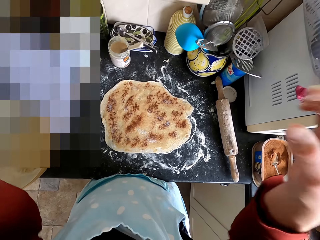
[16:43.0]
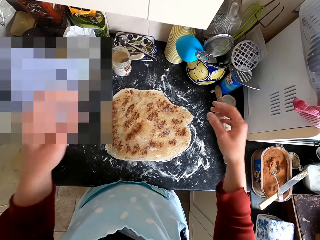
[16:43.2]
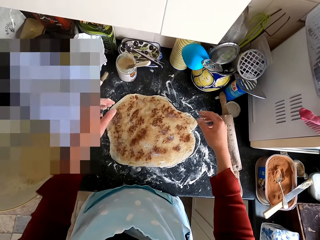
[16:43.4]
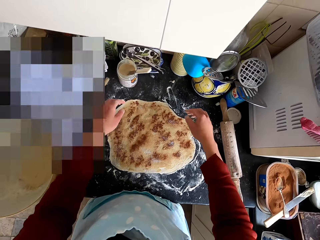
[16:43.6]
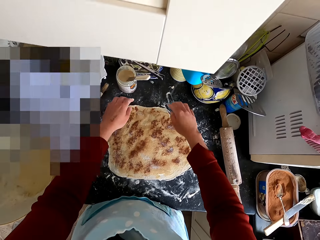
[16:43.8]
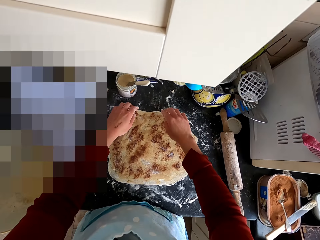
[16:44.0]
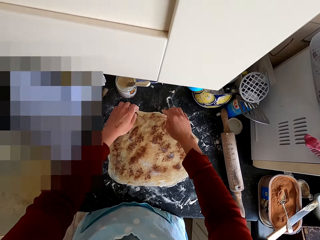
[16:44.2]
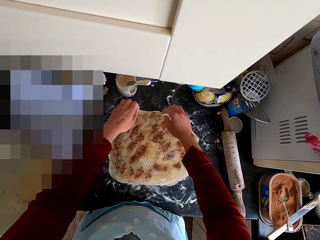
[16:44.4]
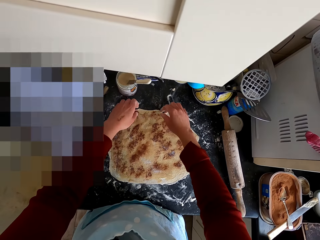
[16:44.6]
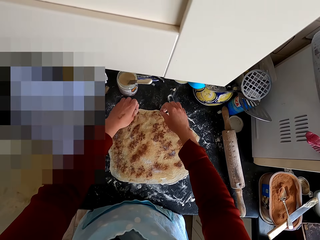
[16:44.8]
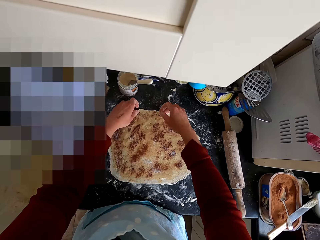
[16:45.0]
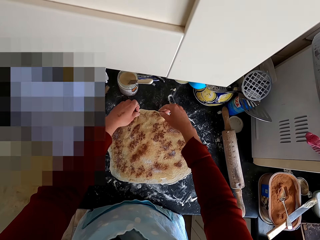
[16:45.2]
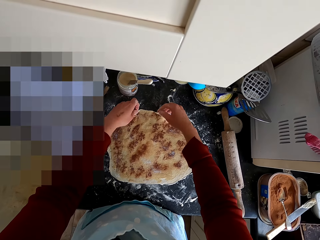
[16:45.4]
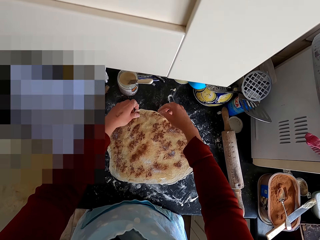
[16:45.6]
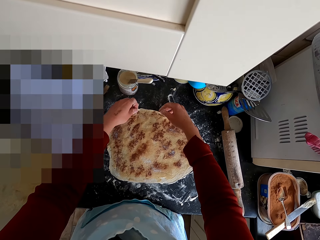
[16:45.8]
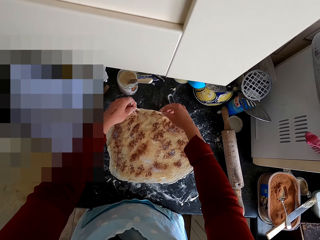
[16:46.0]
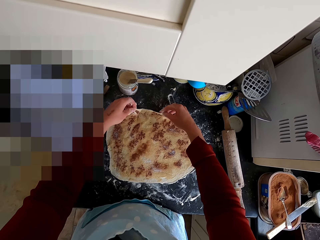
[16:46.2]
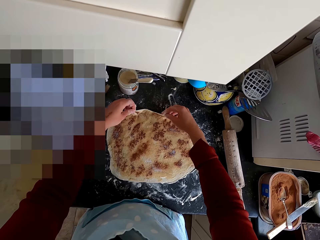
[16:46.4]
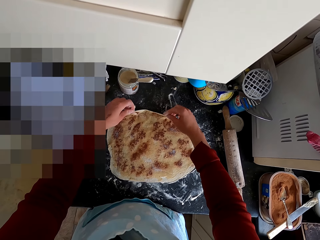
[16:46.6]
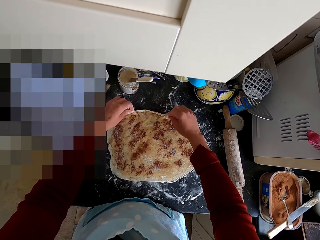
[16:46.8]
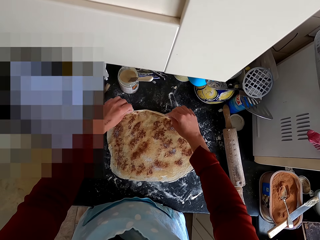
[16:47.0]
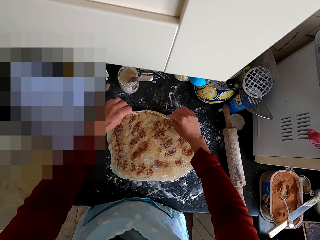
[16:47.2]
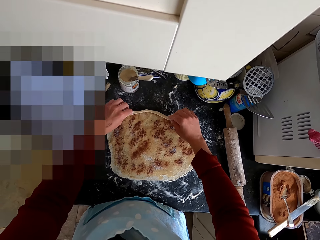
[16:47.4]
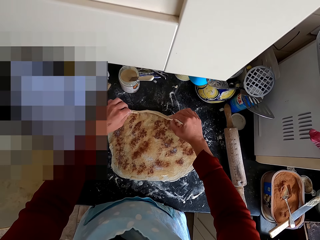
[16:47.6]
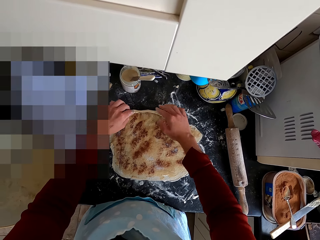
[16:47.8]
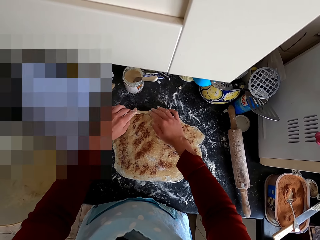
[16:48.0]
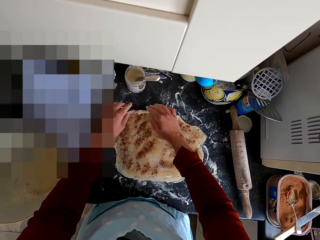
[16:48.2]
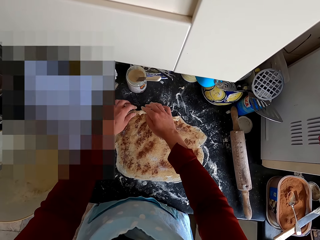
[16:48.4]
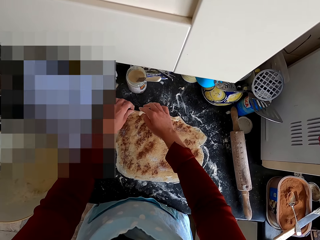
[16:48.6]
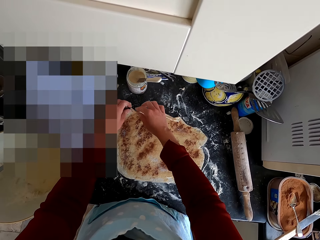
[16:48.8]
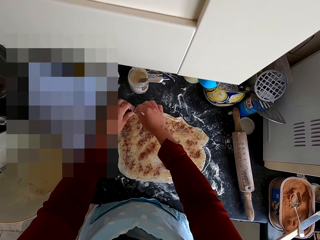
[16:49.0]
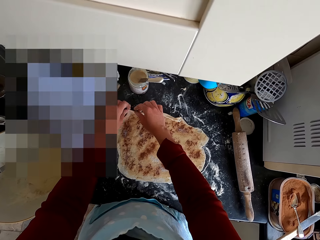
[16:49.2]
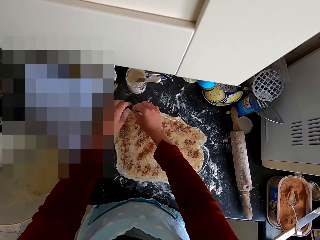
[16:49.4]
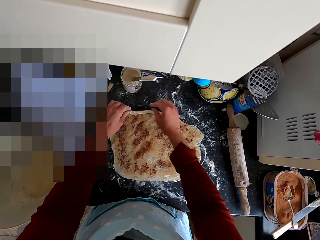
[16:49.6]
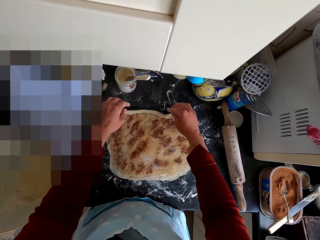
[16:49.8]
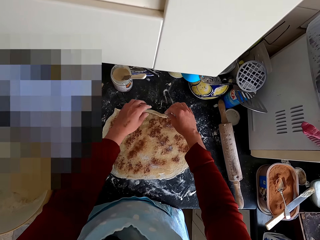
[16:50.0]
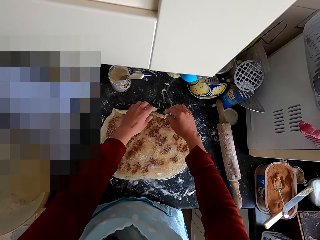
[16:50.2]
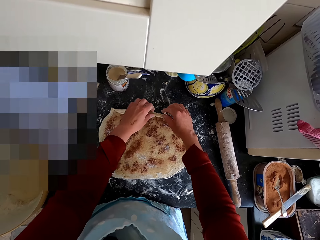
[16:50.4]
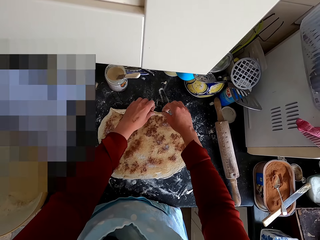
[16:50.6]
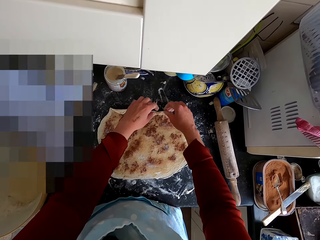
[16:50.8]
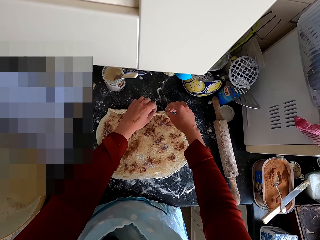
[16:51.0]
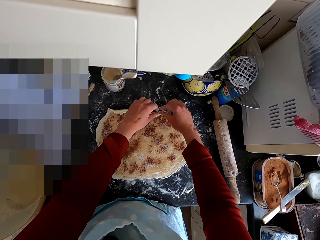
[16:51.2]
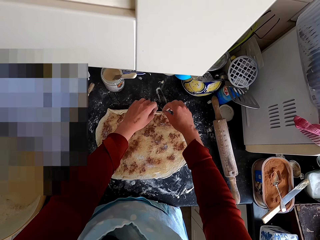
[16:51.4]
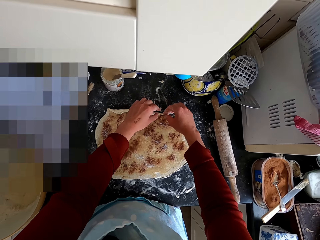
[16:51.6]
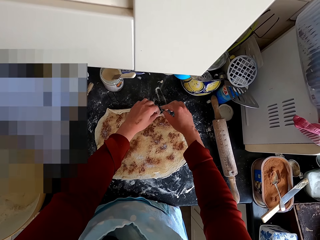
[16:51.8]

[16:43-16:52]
The camera wearer rolls the dough.

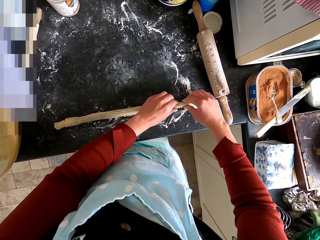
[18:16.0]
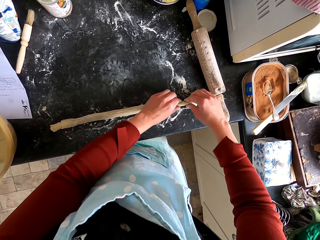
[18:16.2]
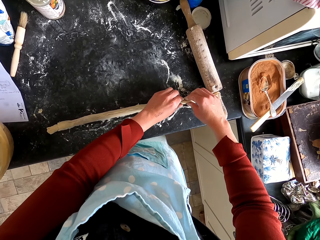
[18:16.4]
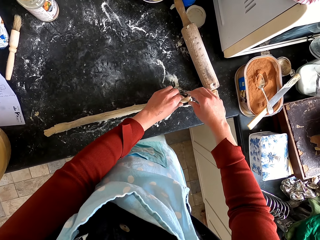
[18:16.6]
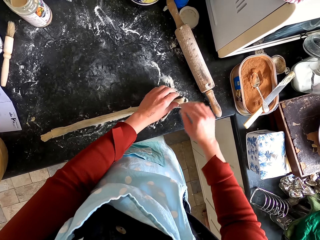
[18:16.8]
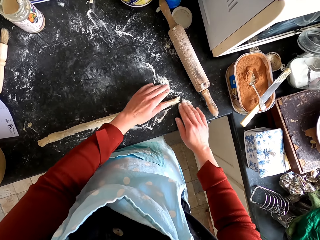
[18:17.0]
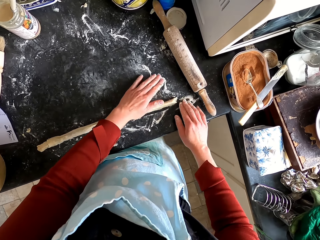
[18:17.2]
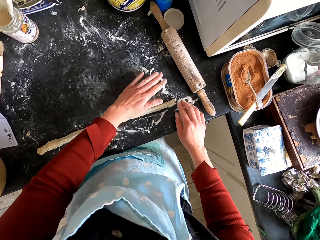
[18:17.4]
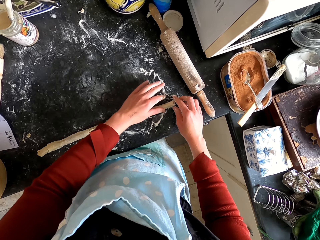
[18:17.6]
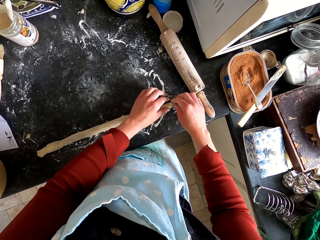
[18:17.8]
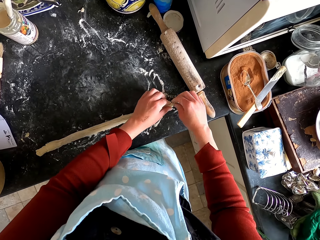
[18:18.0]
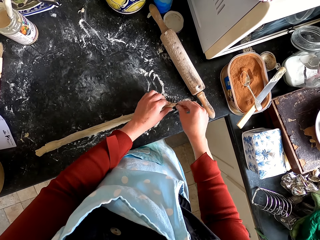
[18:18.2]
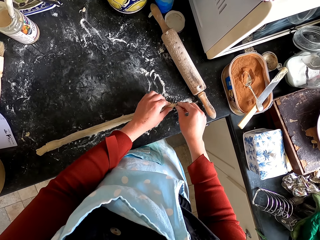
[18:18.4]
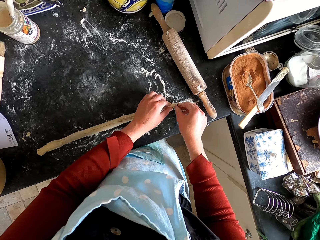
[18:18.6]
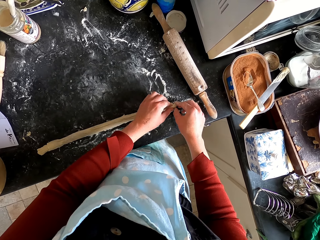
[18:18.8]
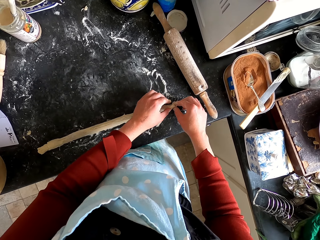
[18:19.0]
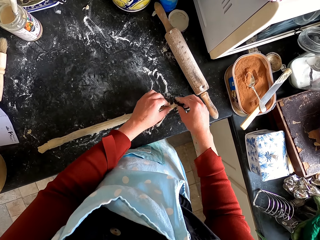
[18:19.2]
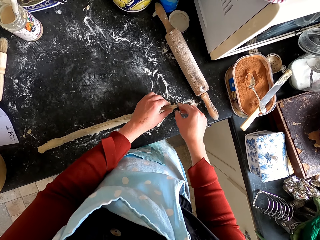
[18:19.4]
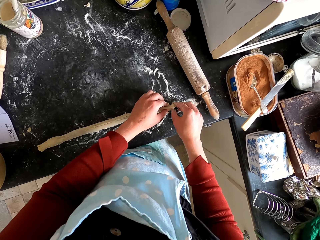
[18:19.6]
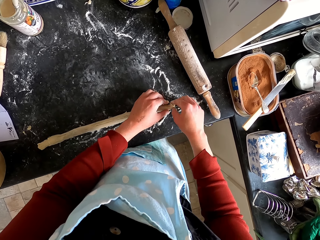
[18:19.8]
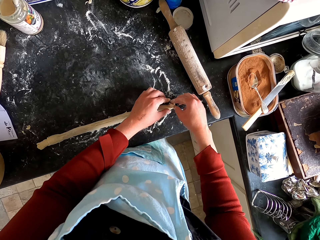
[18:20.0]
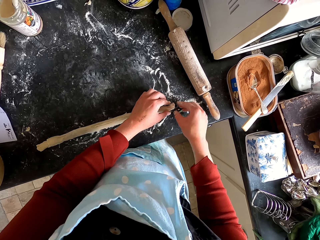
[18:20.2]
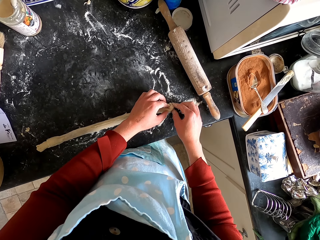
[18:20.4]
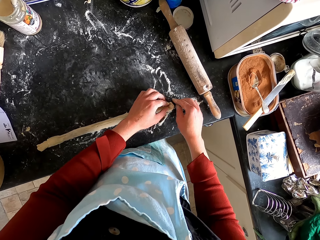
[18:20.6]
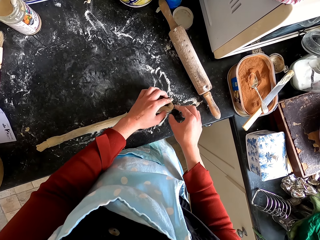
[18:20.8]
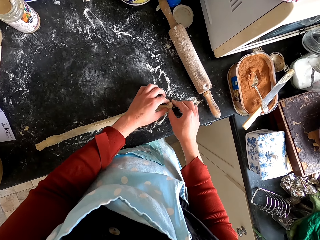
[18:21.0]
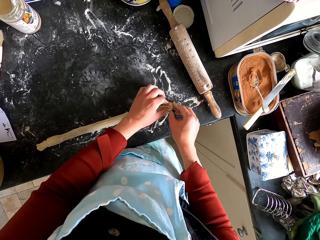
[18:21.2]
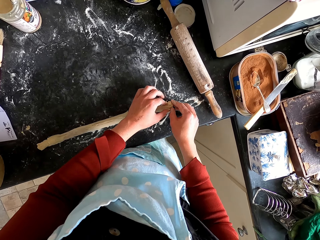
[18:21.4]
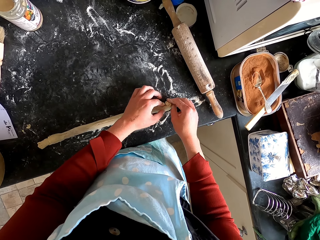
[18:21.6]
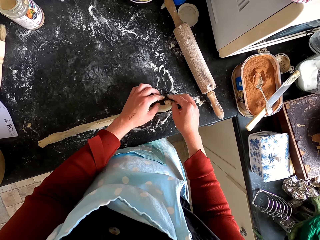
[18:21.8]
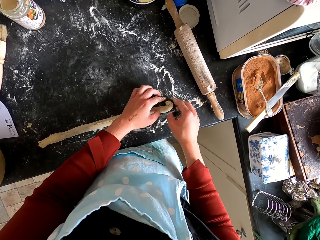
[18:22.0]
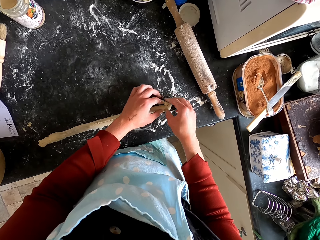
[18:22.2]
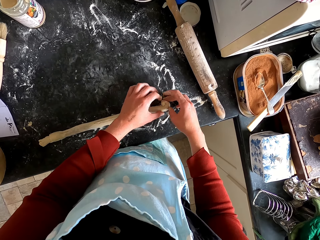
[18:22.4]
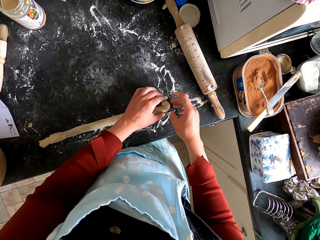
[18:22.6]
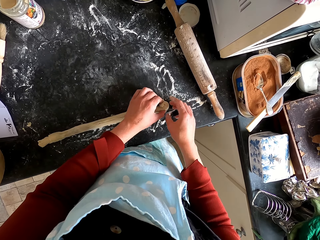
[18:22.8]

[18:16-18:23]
The camera wearer rolls the dough.

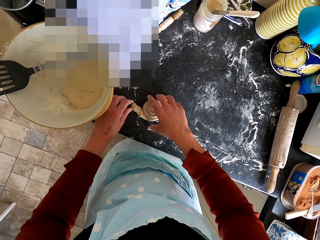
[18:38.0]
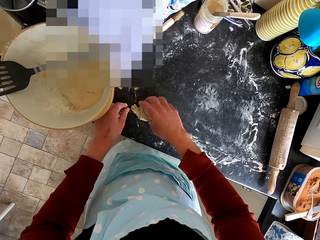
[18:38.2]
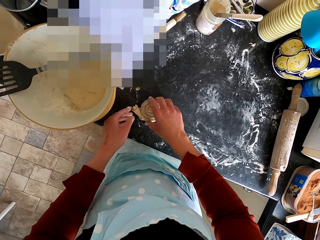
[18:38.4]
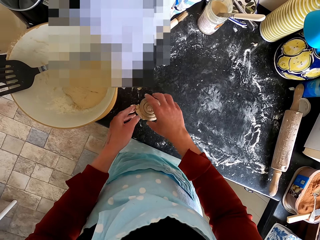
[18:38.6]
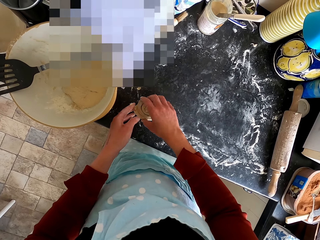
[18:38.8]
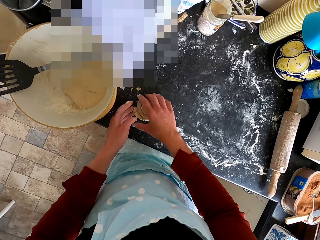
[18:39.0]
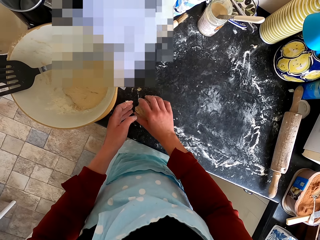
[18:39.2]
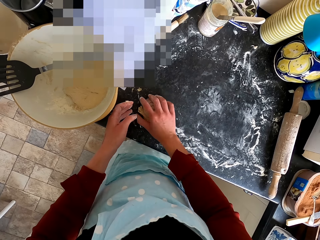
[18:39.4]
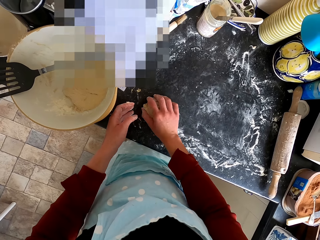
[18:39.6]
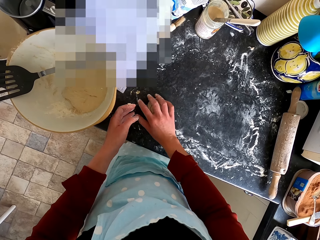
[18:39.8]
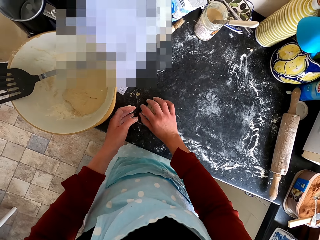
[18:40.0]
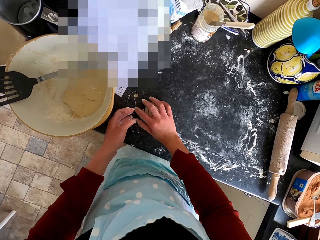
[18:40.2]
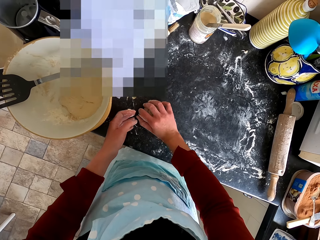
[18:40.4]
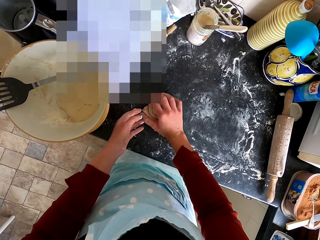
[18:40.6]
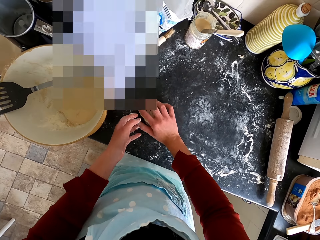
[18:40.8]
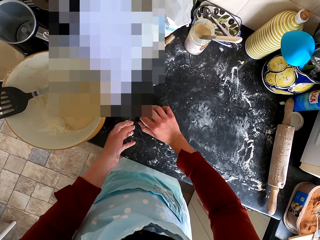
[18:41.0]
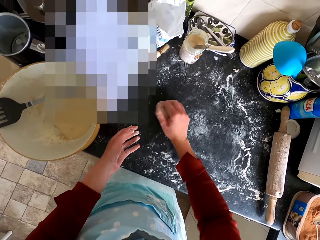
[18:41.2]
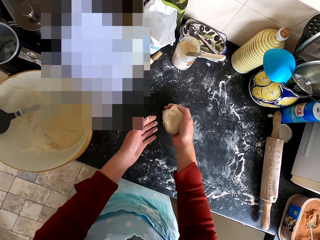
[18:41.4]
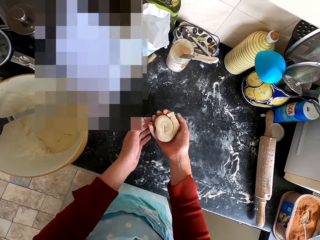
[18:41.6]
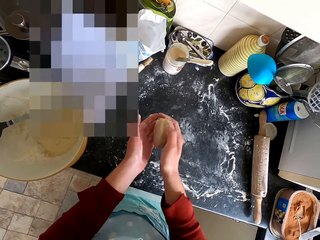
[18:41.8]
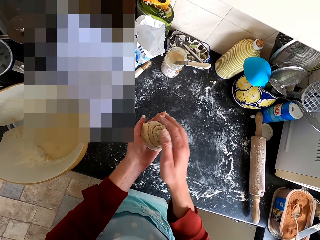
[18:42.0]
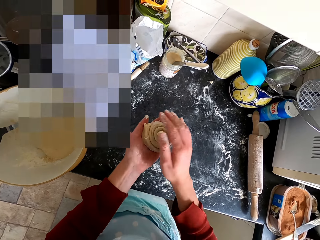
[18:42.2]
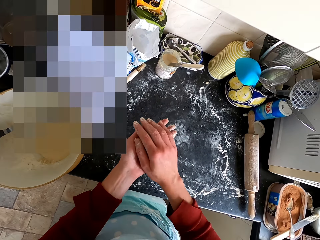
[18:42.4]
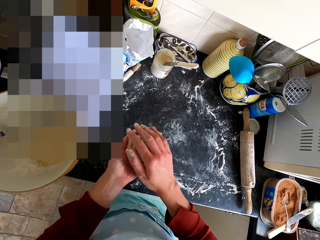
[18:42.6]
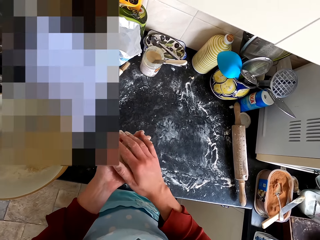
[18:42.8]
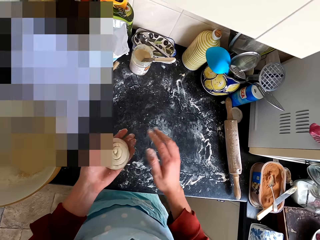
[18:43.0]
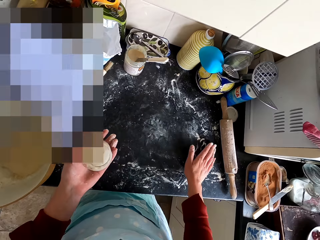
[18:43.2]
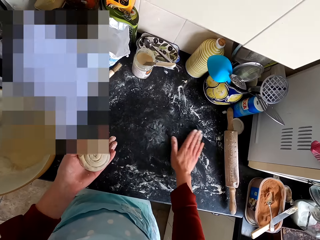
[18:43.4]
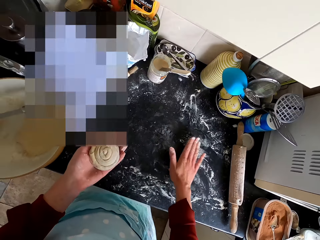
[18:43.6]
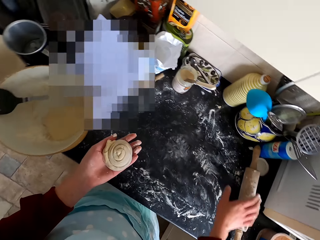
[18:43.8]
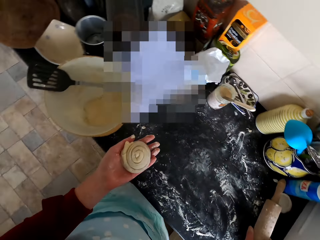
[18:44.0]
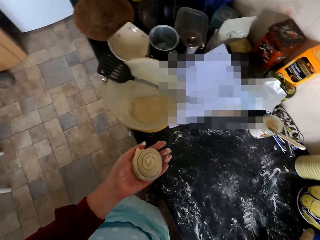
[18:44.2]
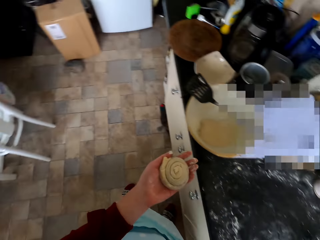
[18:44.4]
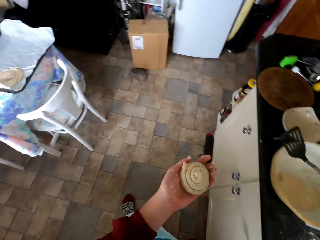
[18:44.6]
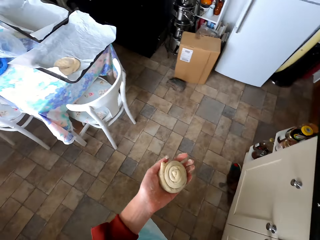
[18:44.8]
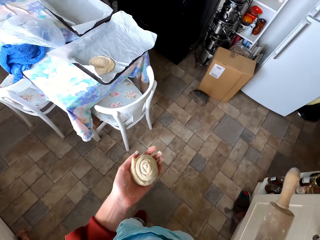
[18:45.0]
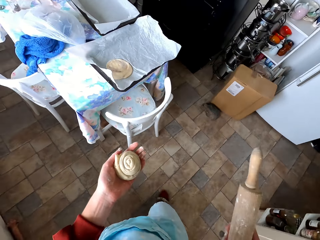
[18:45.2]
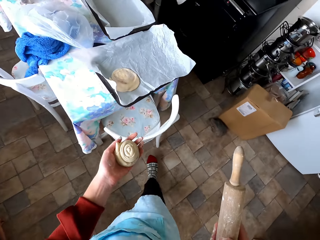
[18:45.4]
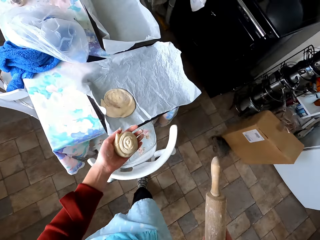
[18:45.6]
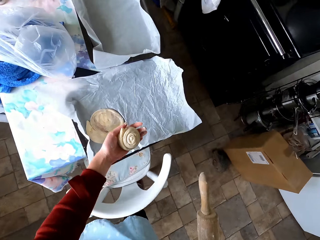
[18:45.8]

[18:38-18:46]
The camera wearer lifts the dough. He transfers the dough to the left hand. He rubs his hand on the flour on the countertop. He picks the dough roller from the countertop. He walks across the kitchen.
